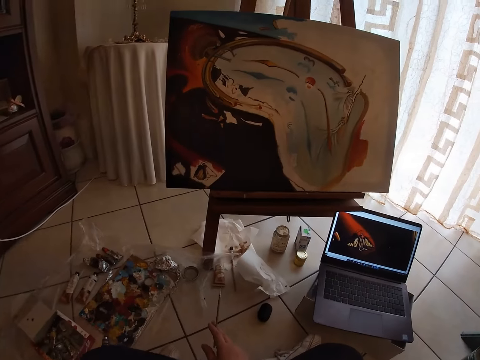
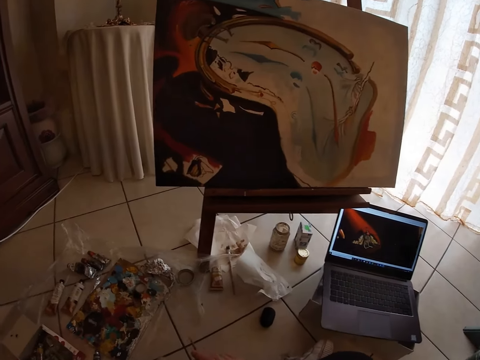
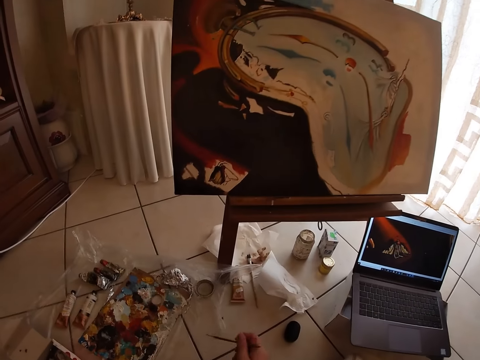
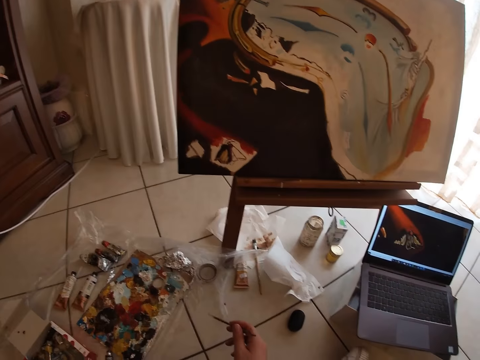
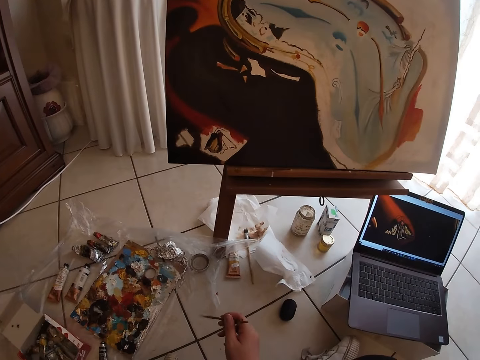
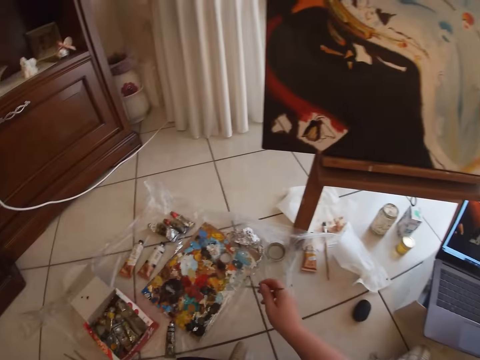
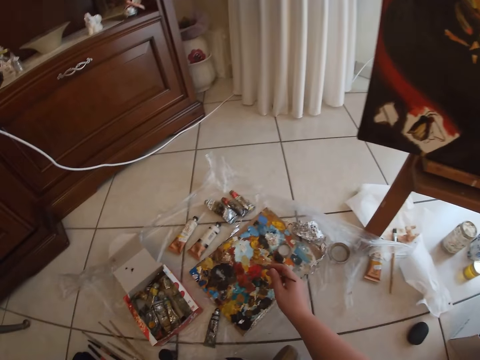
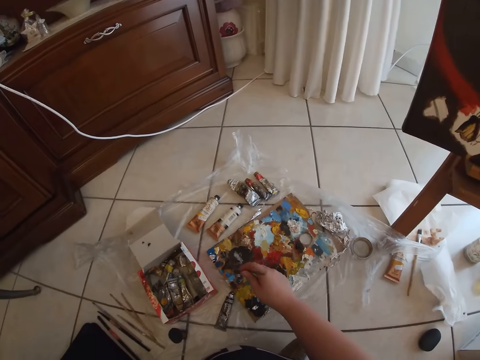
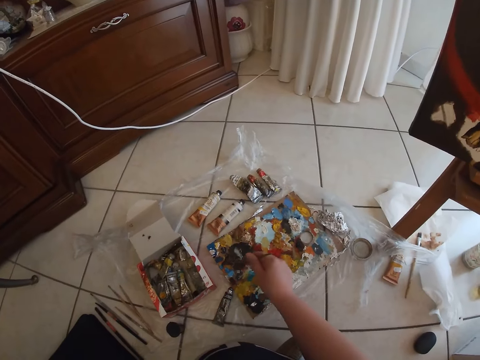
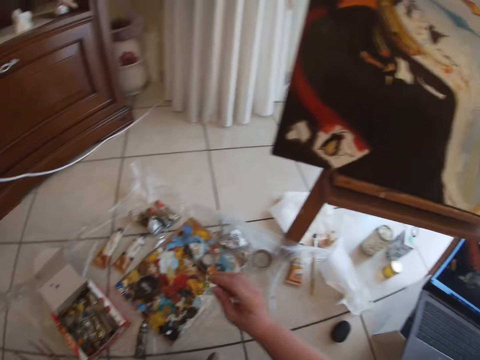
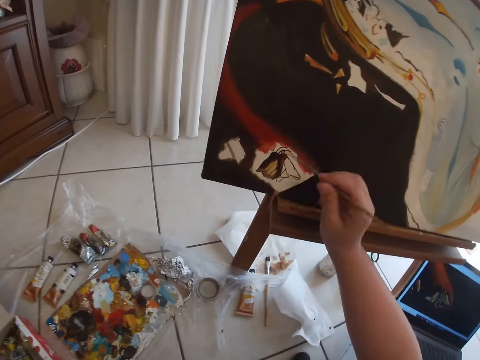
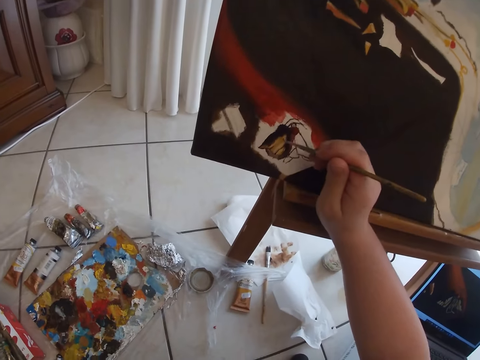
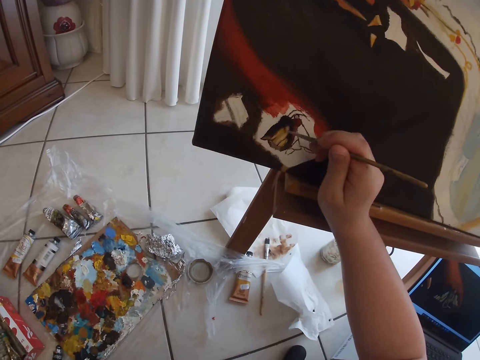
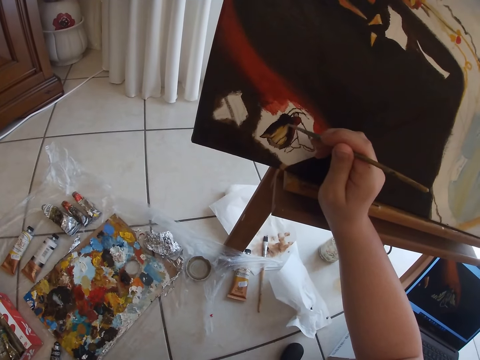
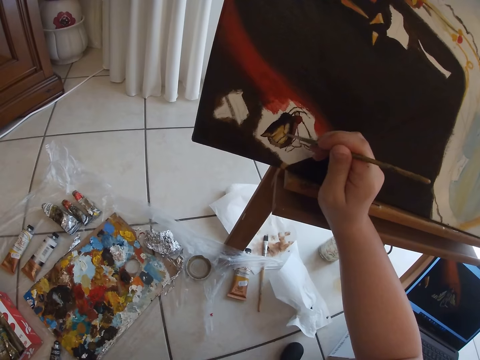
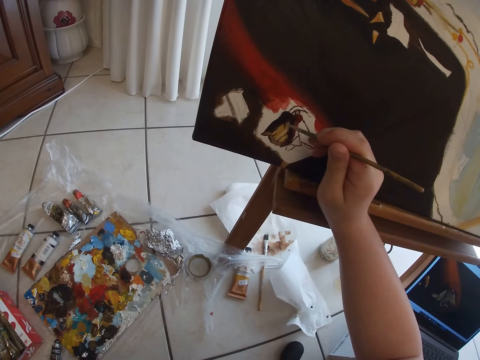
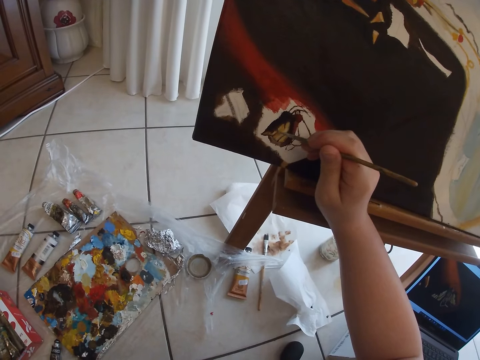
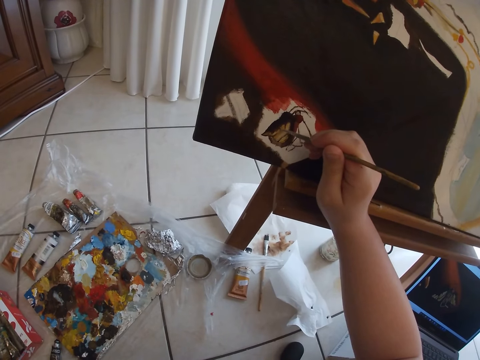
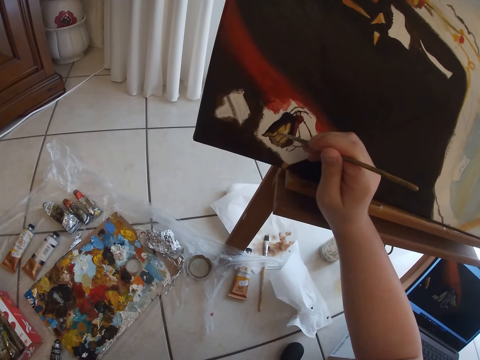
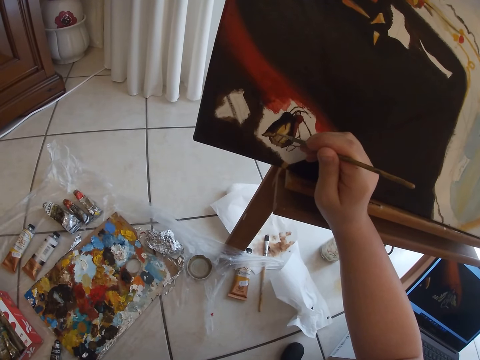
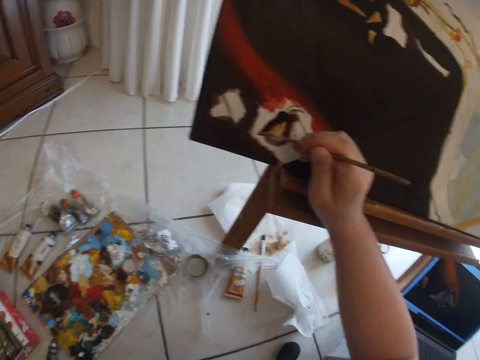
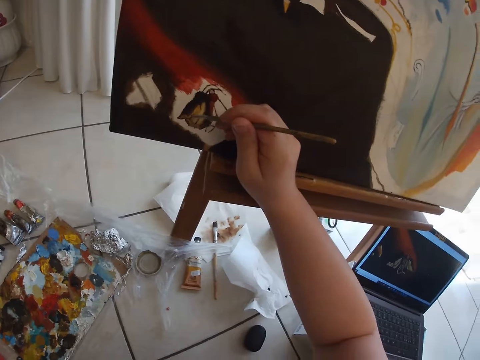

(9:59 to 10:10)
The camera wearer holds the paint brush. He dips the painting brush in his right hand on a paint on the floor. He paints on a table with the painting brush in his right hand.

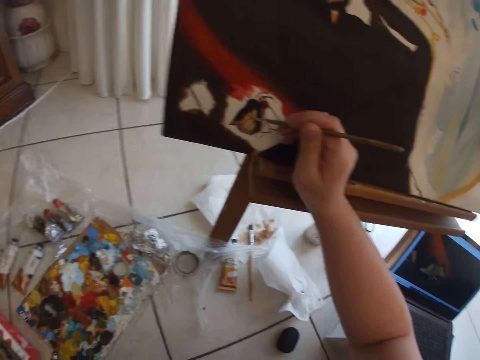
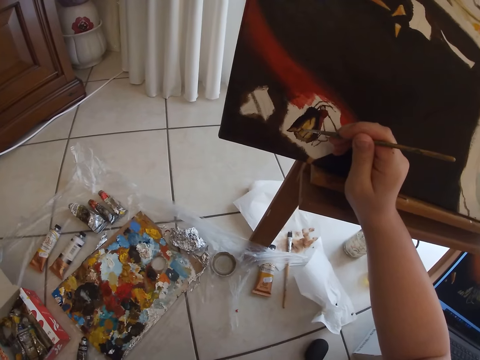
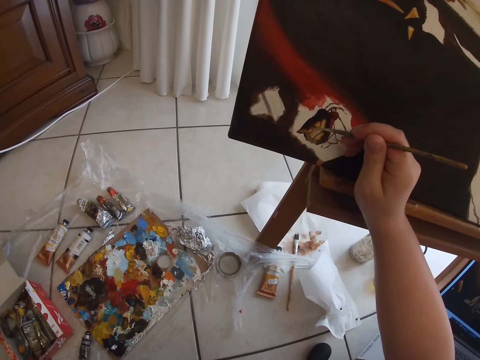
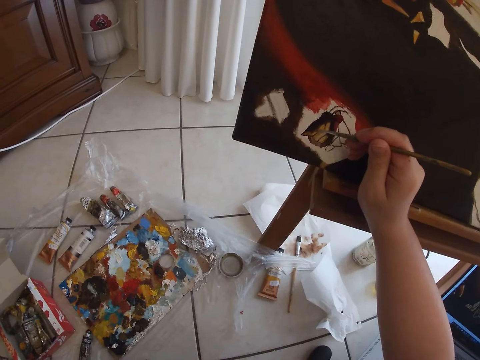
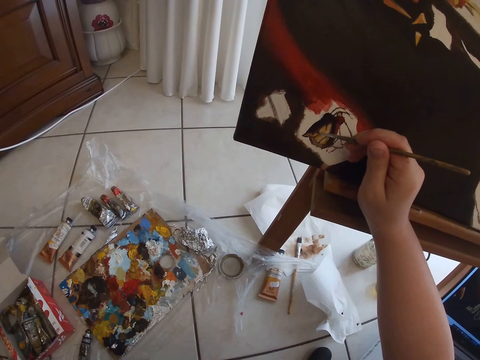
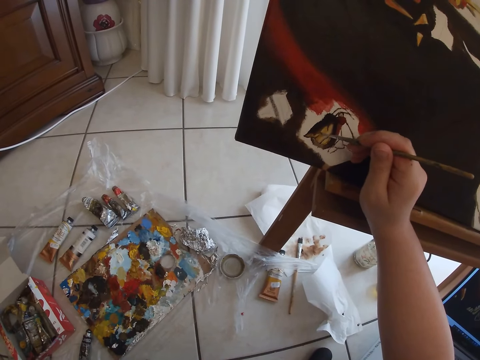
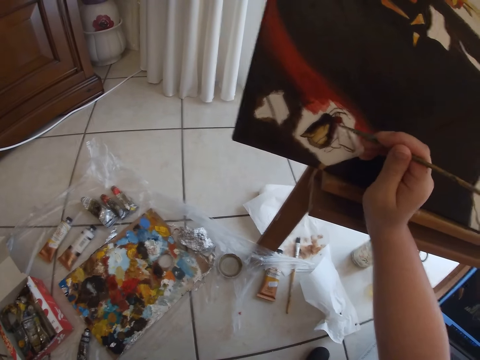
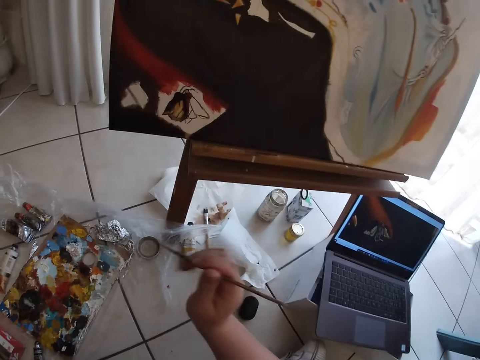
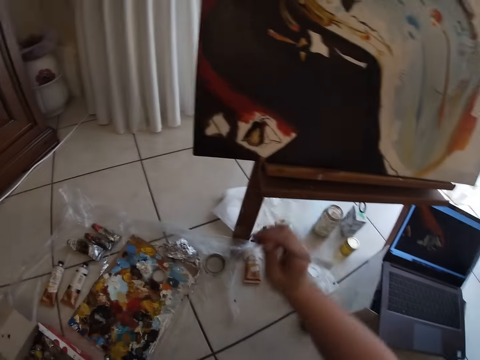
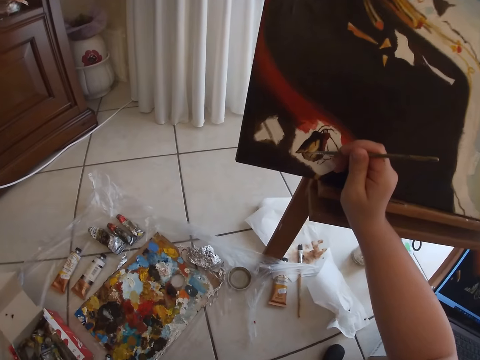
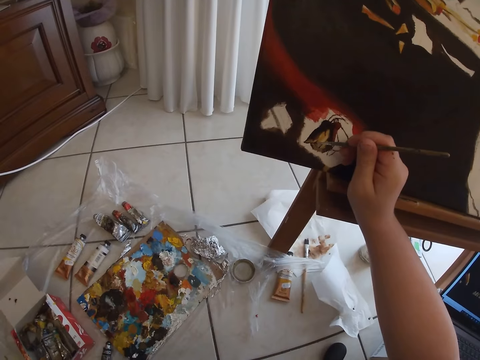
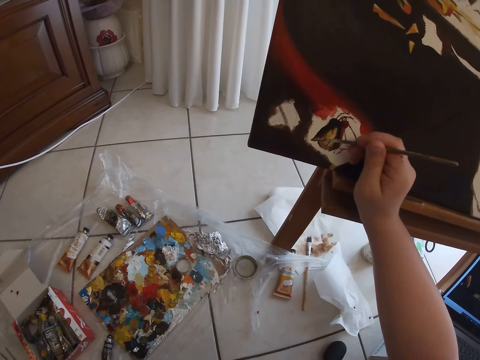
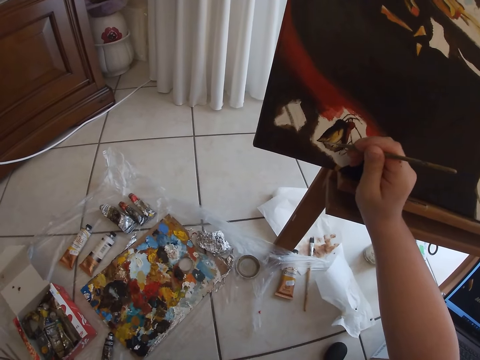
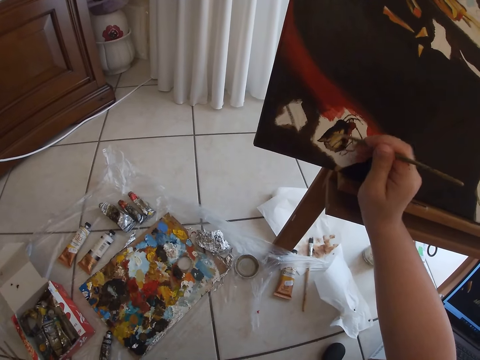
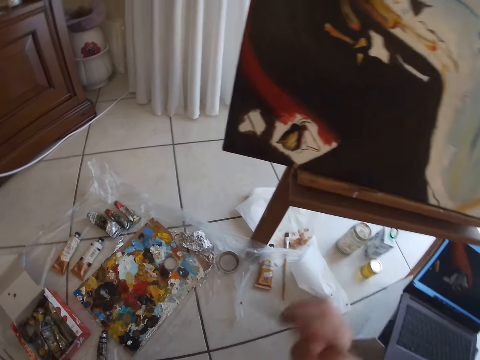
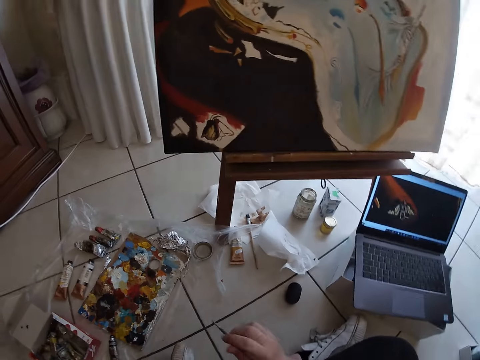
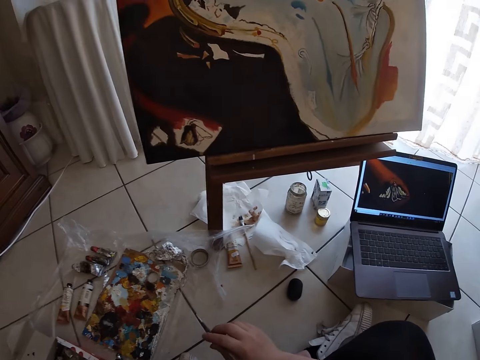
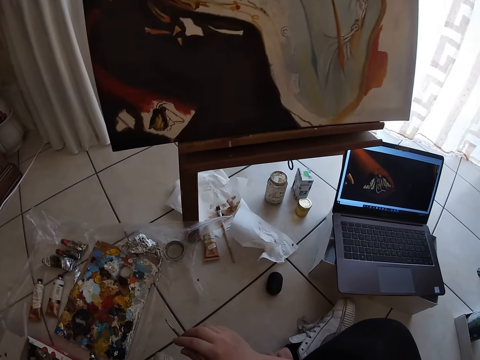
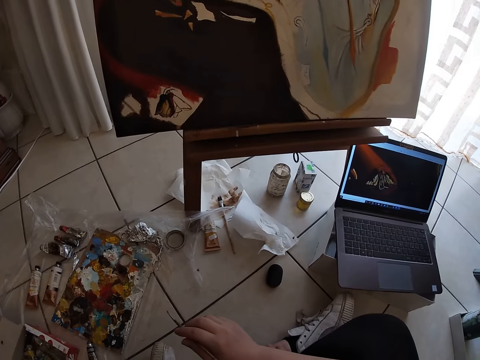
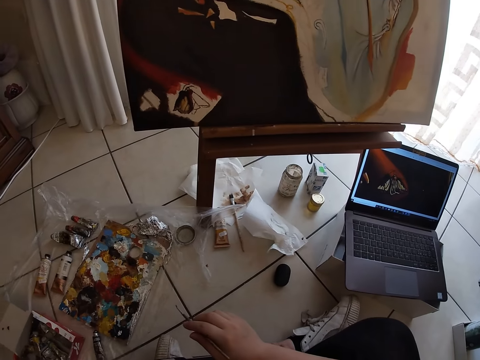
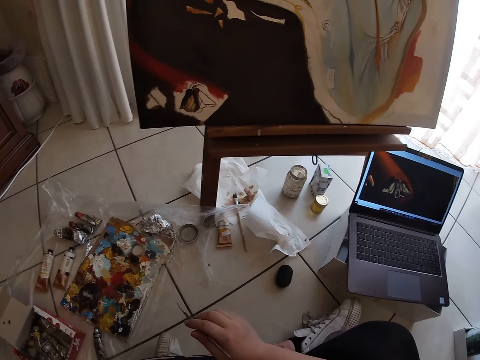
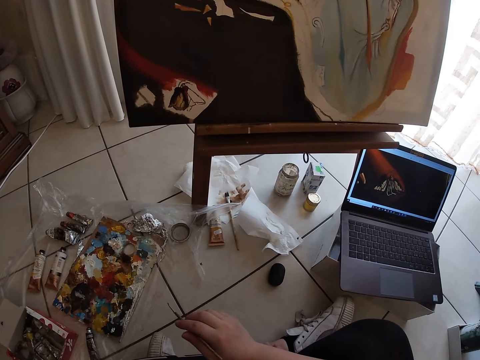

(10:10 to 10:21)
The camera wearer removes the paint brush from the painting. They paint wall art using the paint brush. They remove the paint brush from the painting.

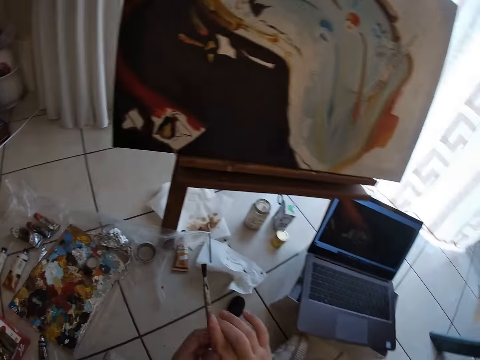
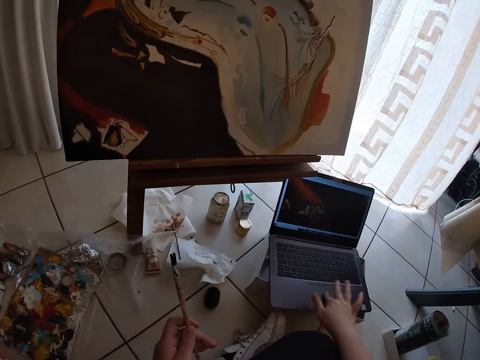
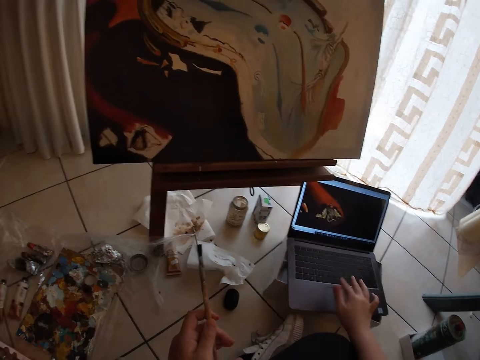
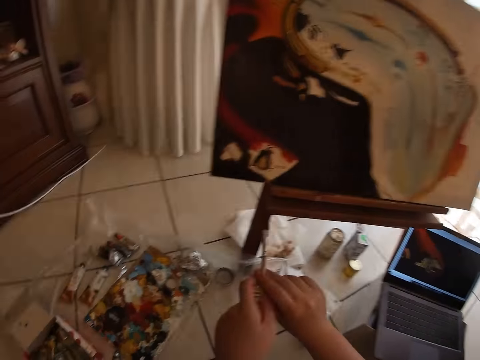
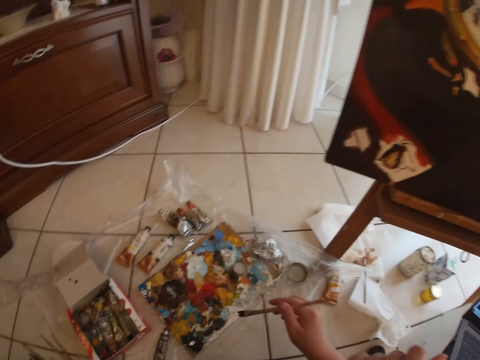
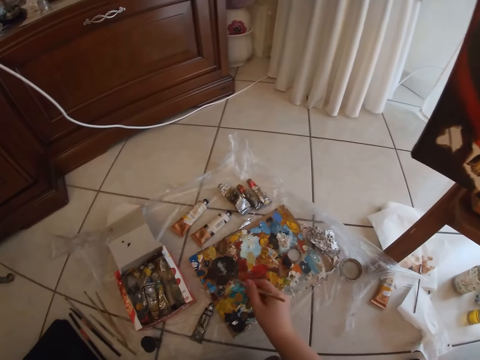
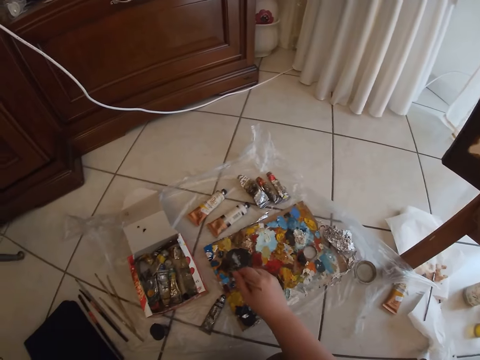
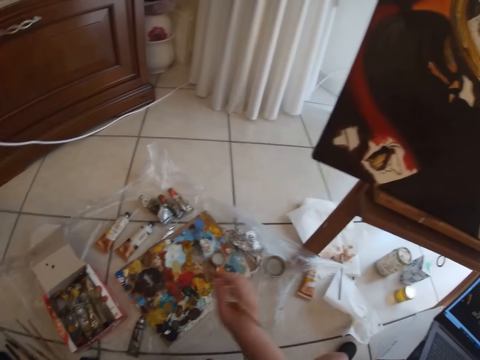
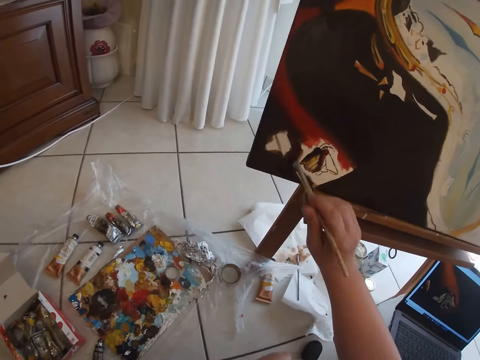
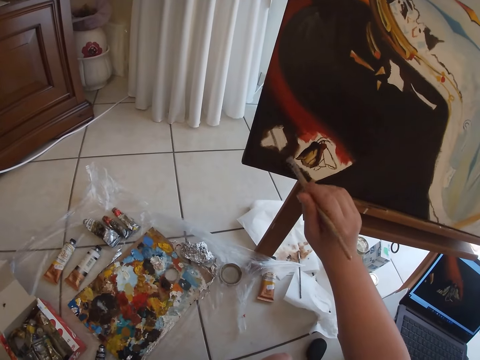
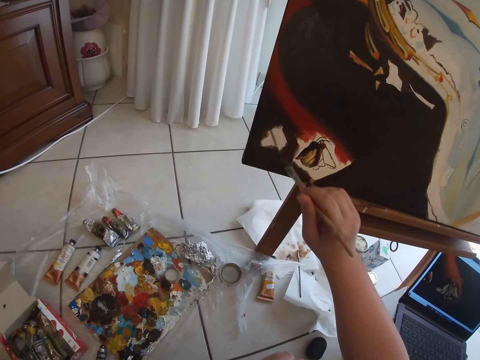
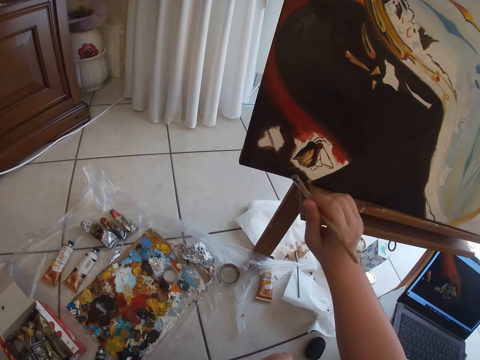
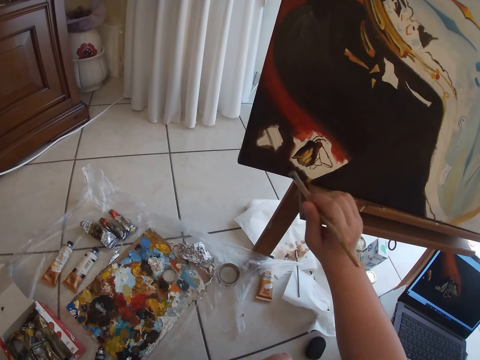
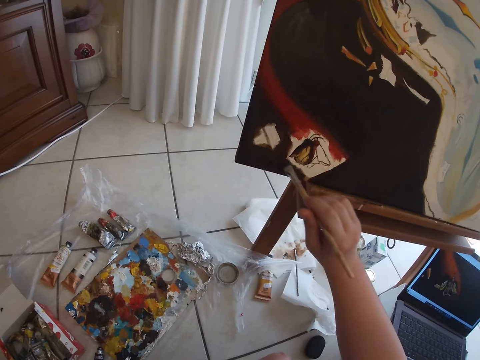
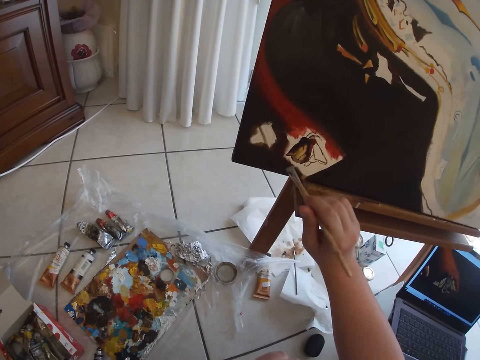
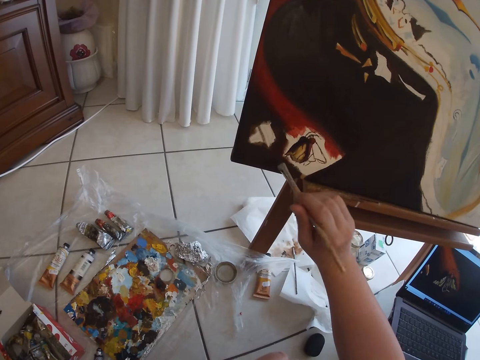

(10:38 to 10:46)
The camera wearer passes the painting brush in his right hand to his left hand. He operates a laptop on the floor with his right hand. He holds the paint brush. He passes the painting brush in his left hand to his right hand. He dips the painting brush in his right hand on a paint on the floor. He paints on a table with the painting brush in his right hand.
